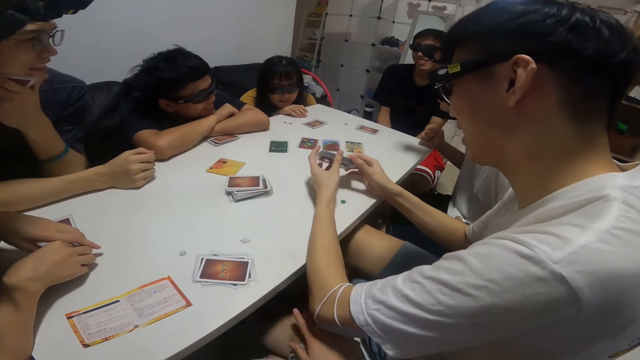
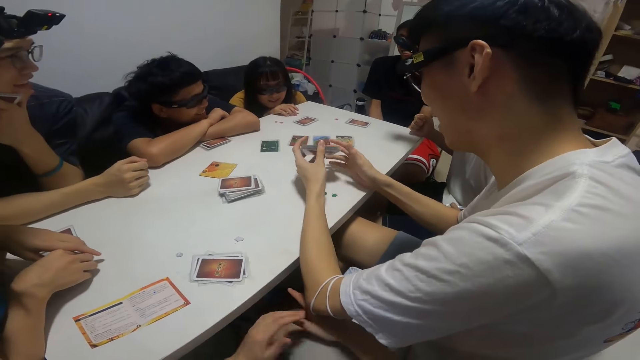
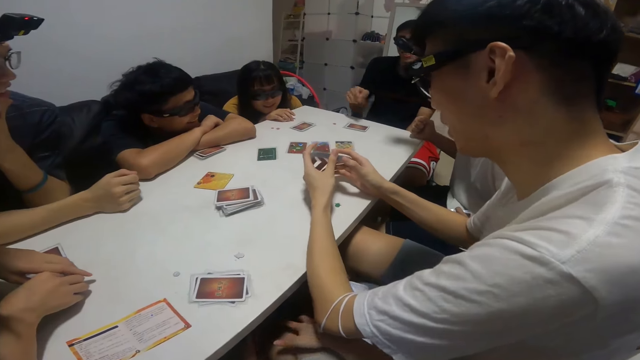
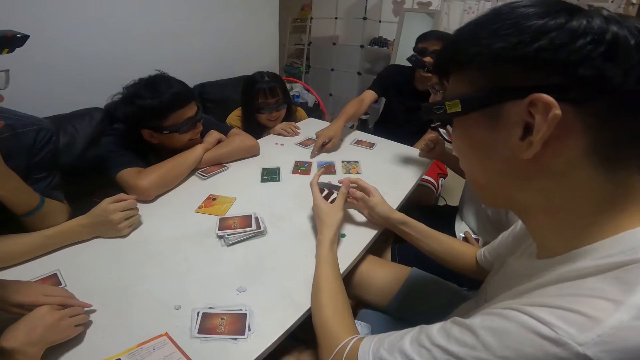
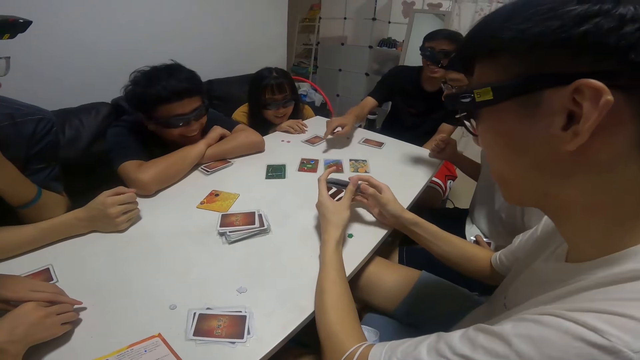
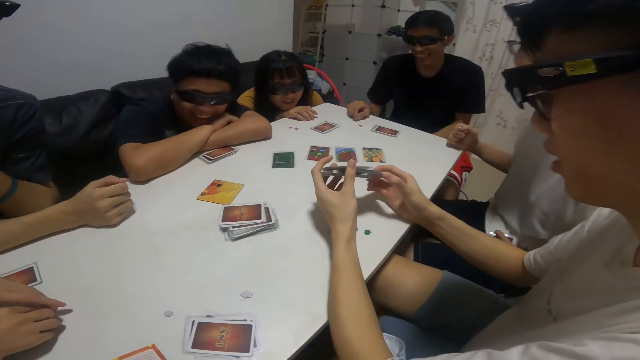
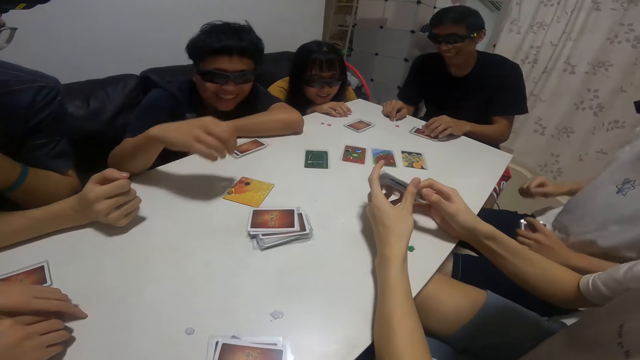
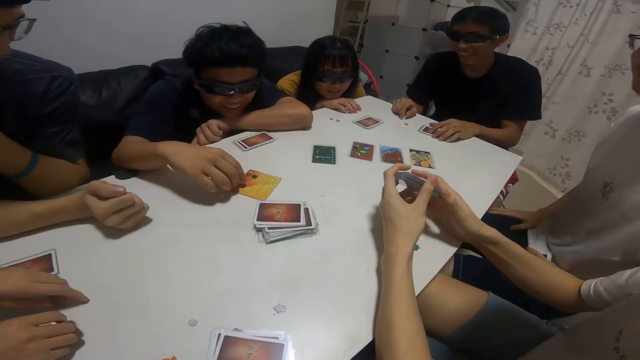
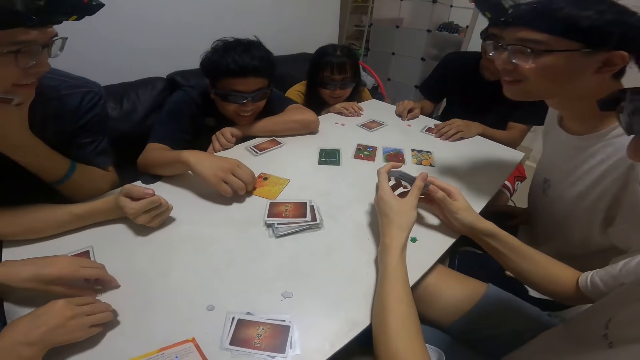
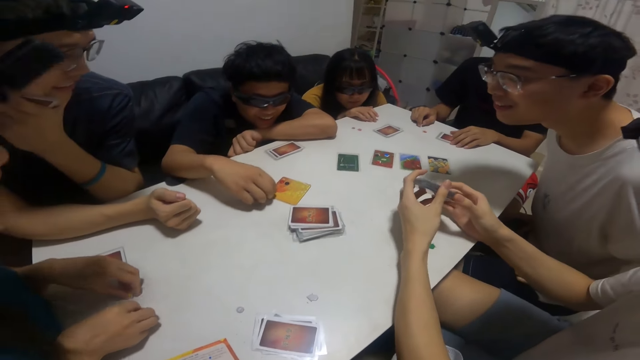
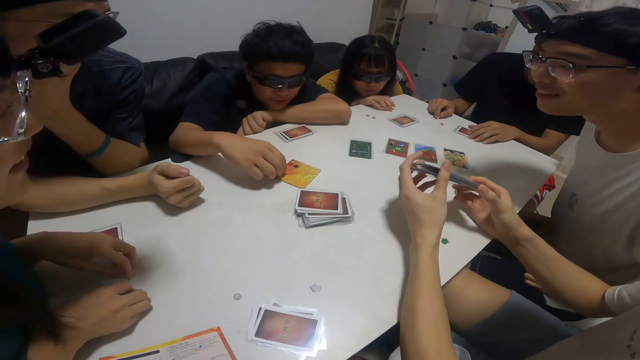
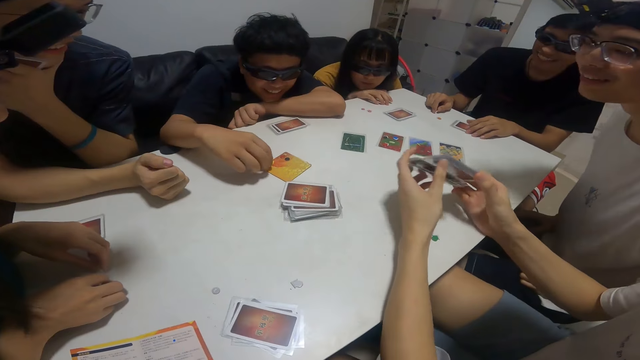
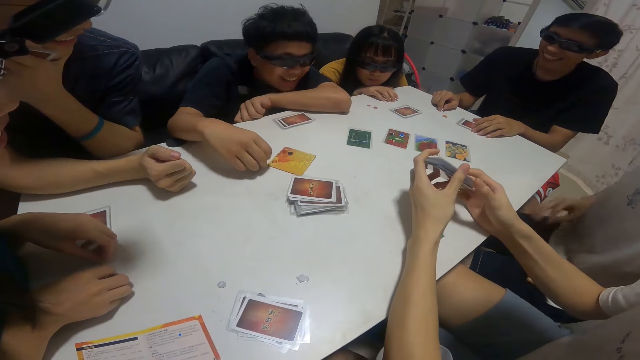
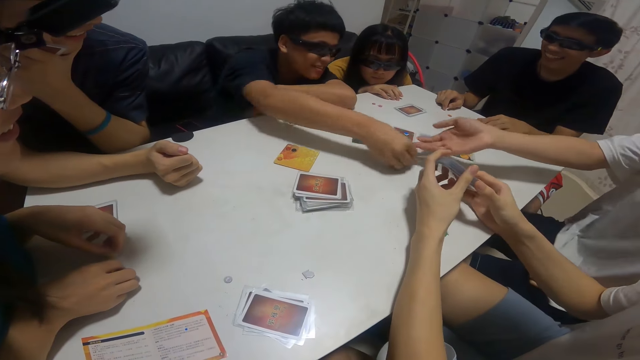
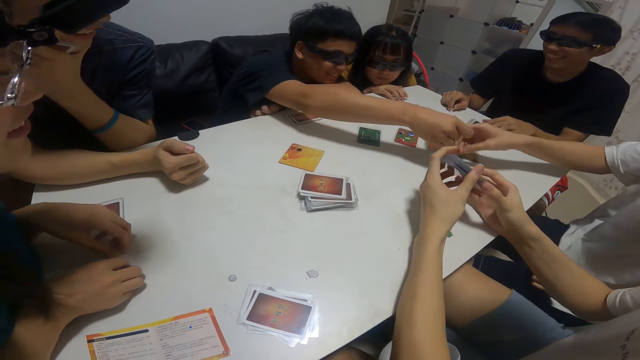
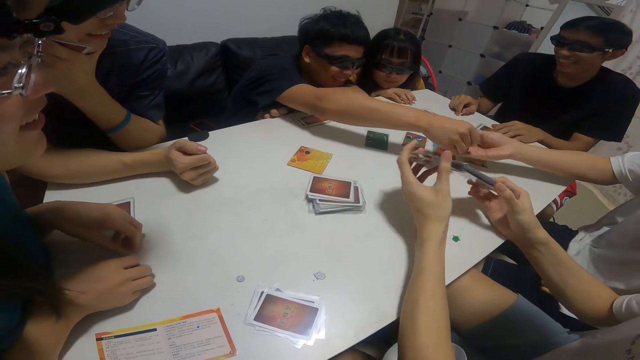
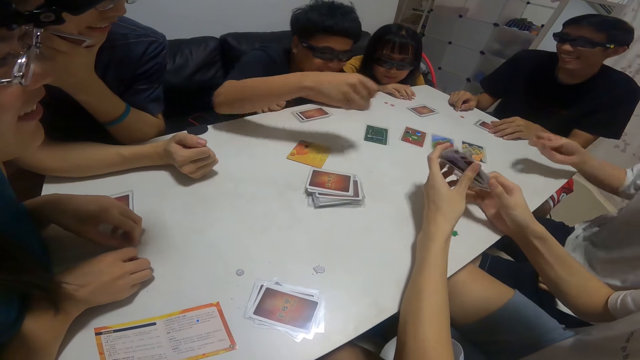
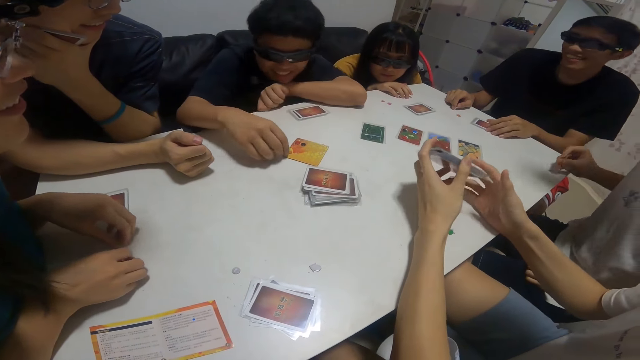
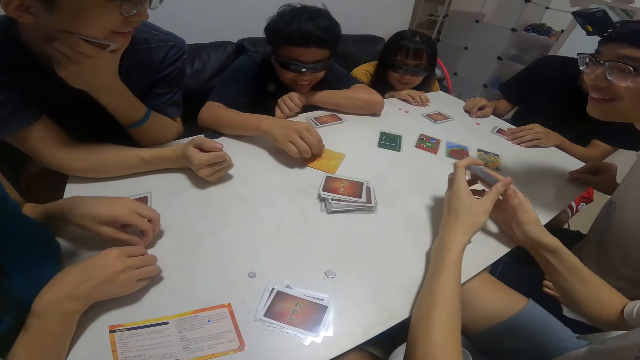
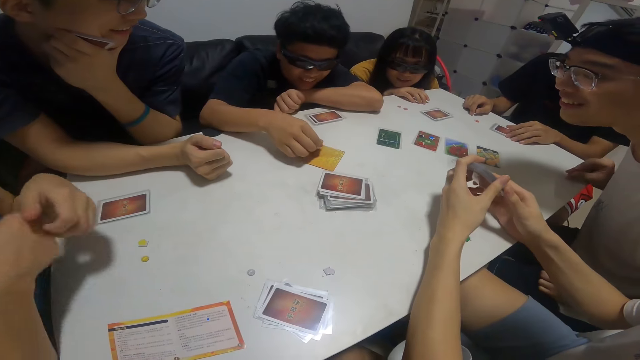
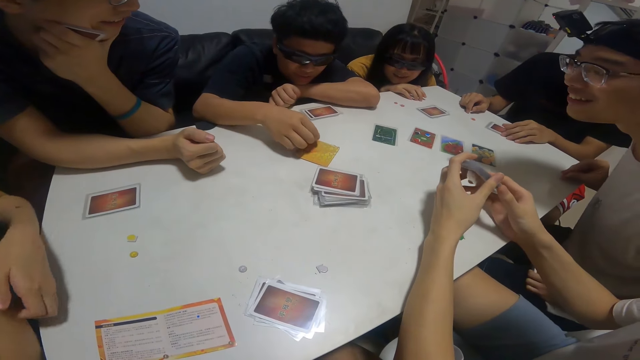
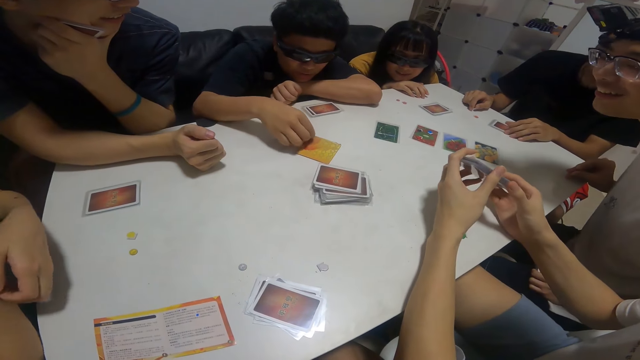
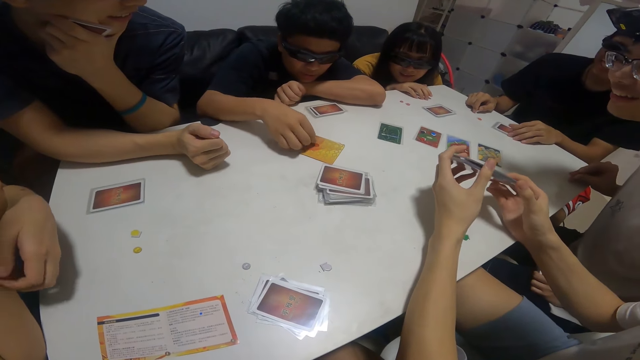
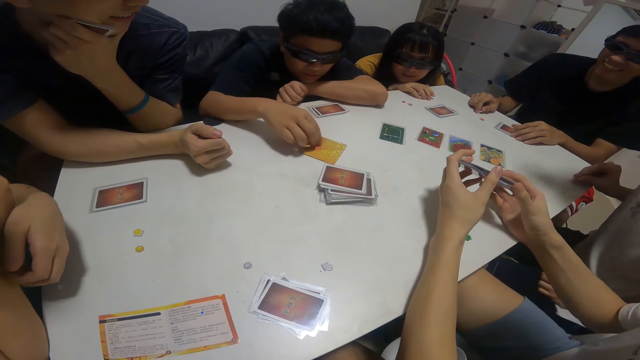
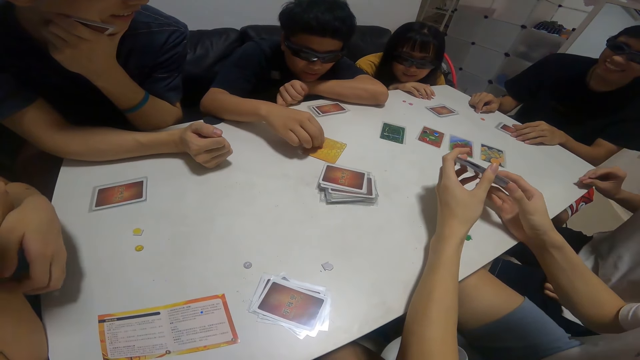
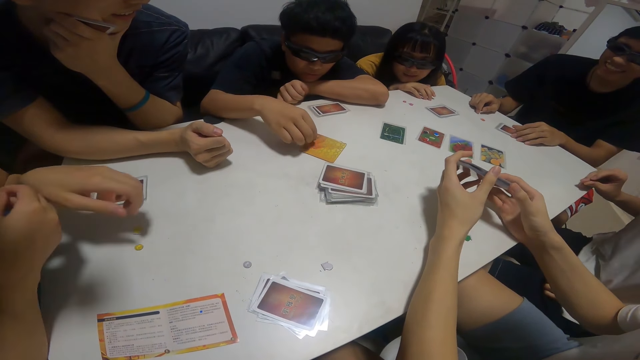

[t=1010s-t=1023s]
The camera wearer laughs. They converse with the team. A man looks at the cards on the table. A boy adjusts the stickers on the card with his right hand. Another man picks the cards from the table. The boy gives a third man another sticker in his right hand. The boy adjusts the stickers on the card with his right hand. The first man looks at the cards on the table and converses with the team.

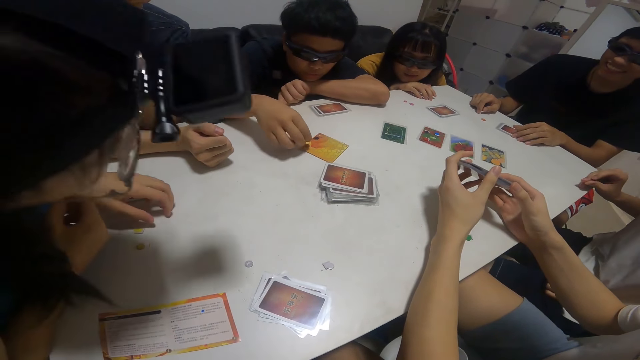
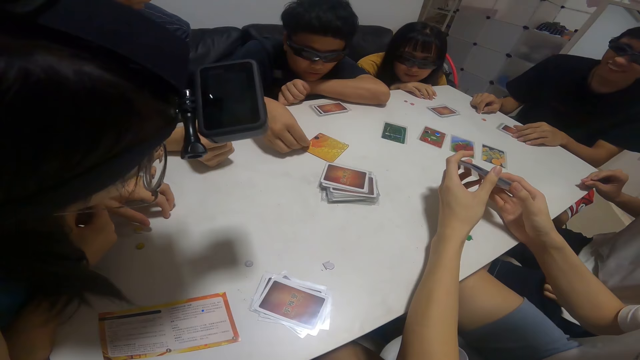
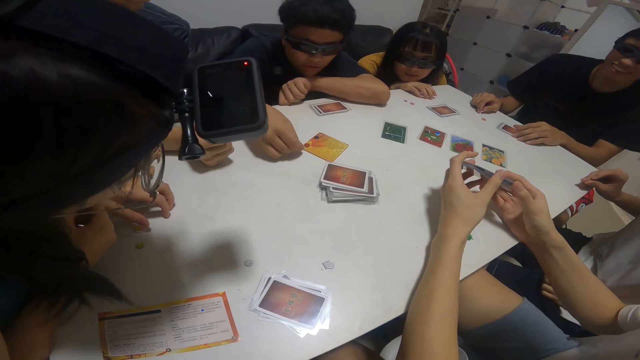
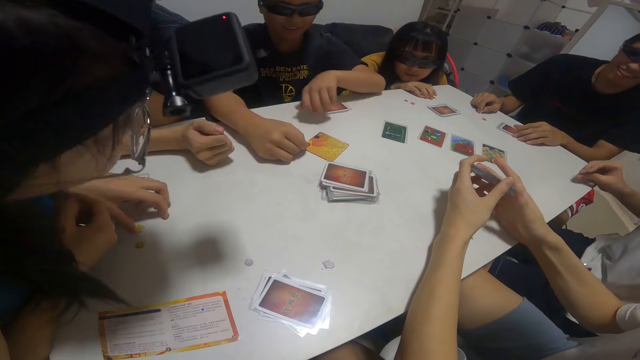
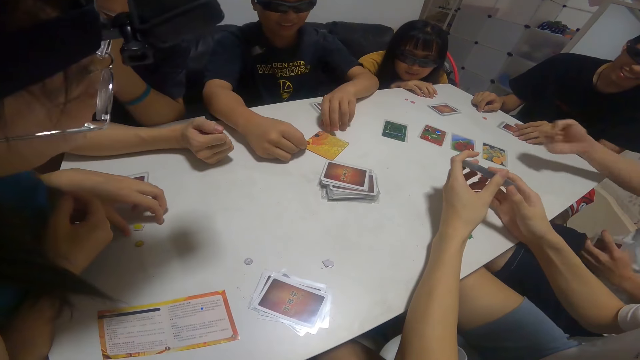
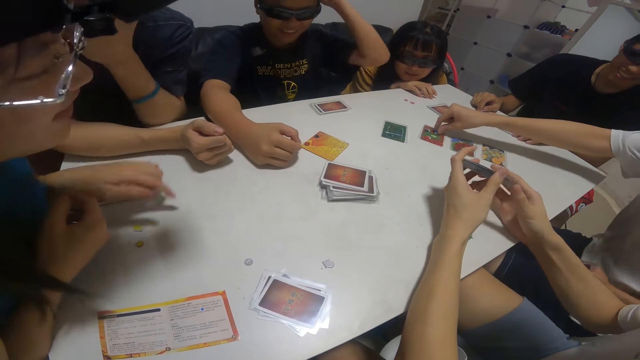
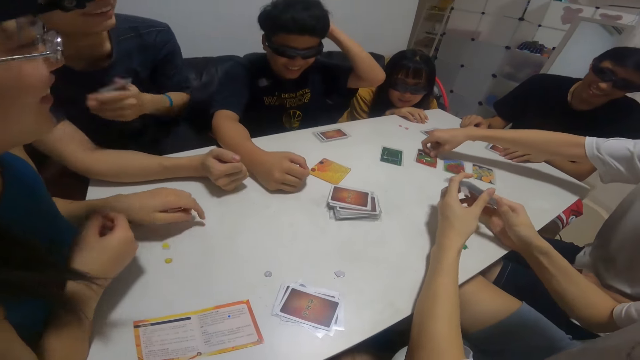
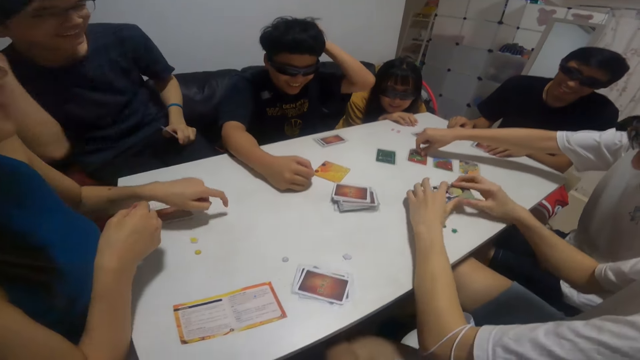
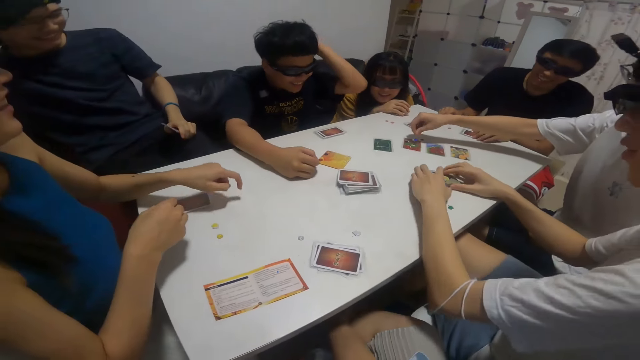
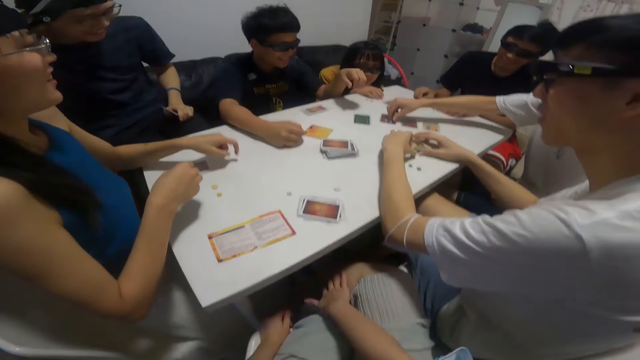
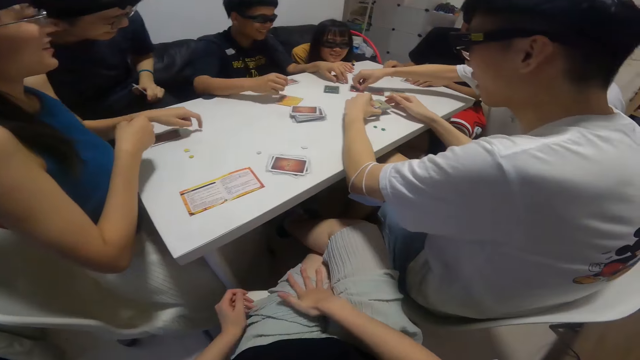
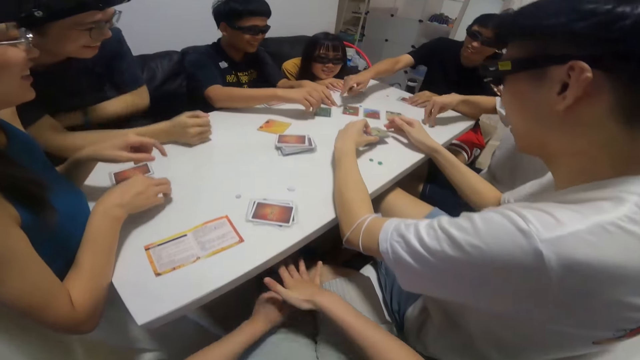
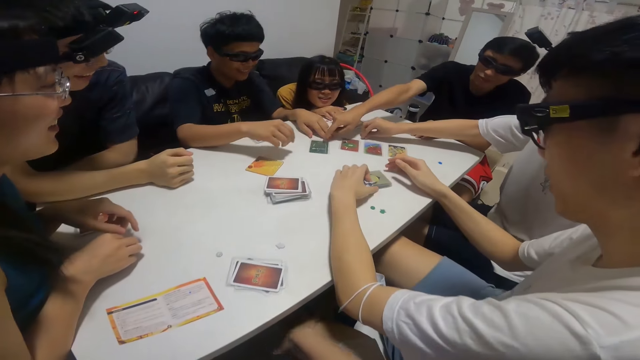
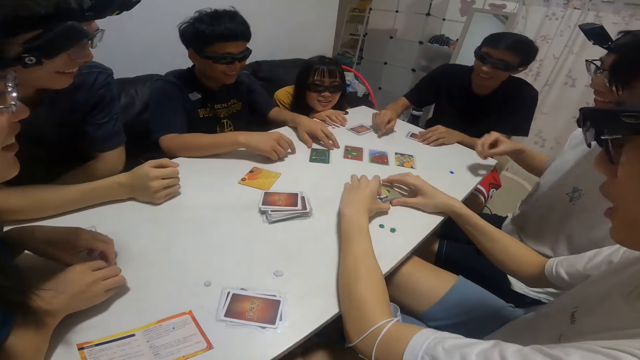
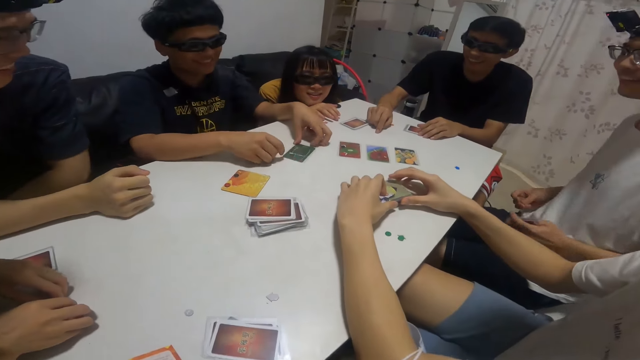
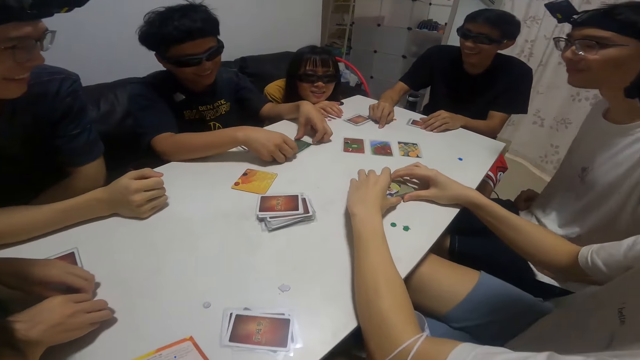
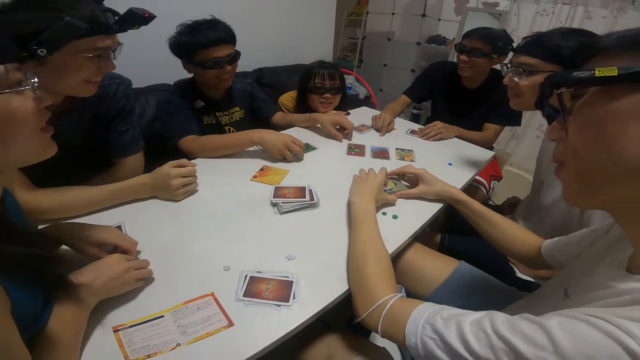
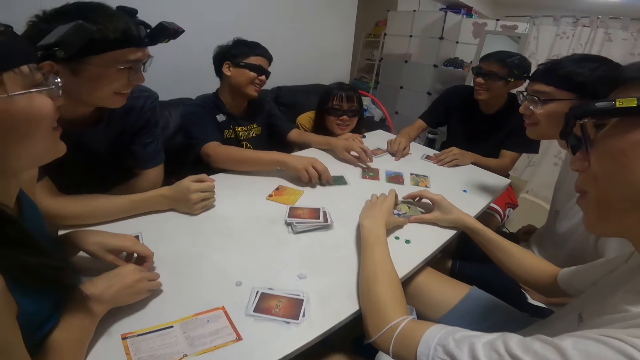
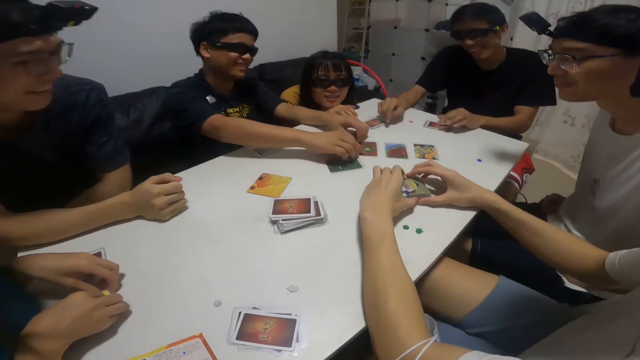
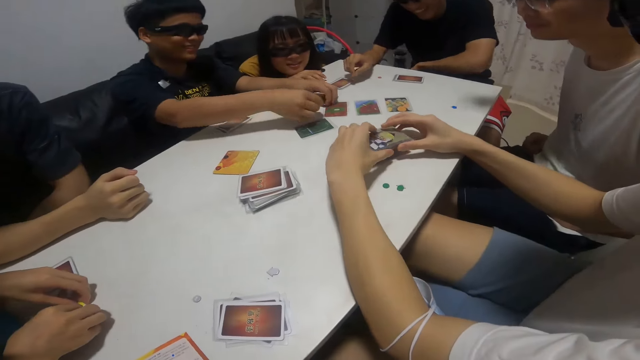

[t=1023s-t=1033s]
The camera wearer looks at the team play the cards. A man adjusts the stickers on another card with his right hand. Another man picks up the cards on the table. A lady hits the table with her left hand. A third man picks another sticker from the table with his right hand. The camera wearer looks at the team play the cards. A fourth man picks up the card and converses with the team. The first man picks another sticker from the card on the table with his right hand.
